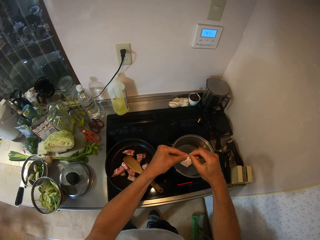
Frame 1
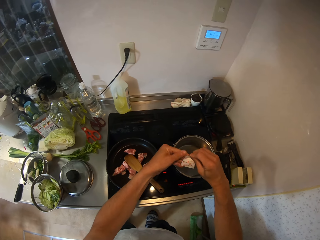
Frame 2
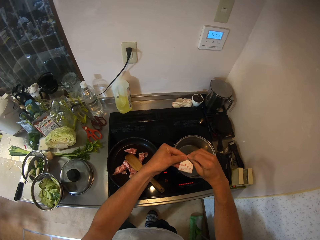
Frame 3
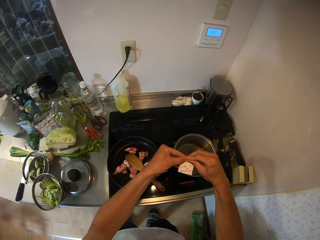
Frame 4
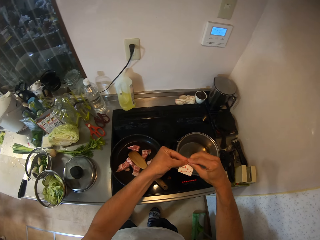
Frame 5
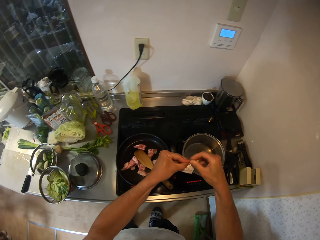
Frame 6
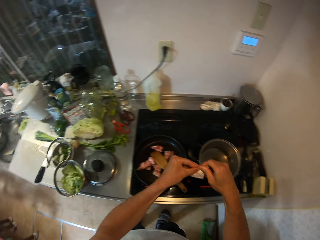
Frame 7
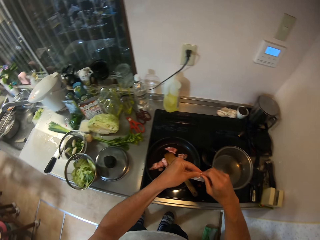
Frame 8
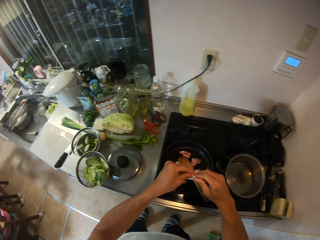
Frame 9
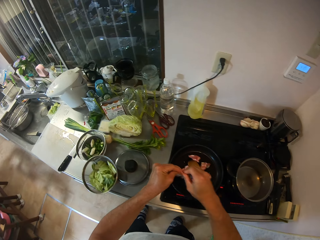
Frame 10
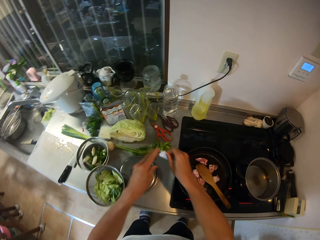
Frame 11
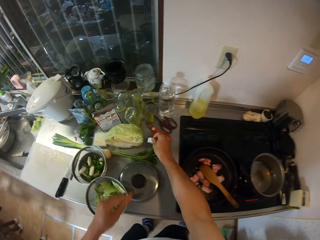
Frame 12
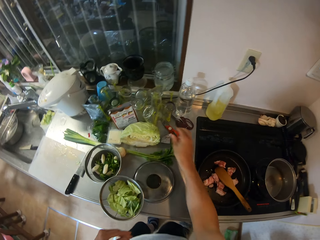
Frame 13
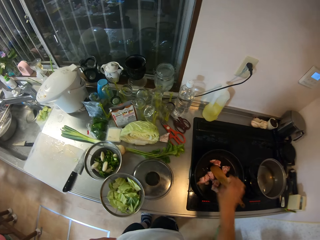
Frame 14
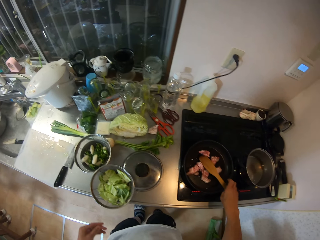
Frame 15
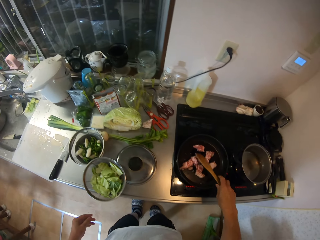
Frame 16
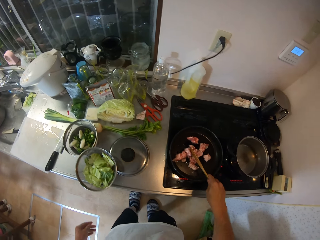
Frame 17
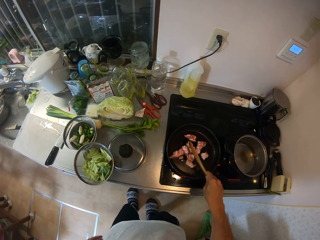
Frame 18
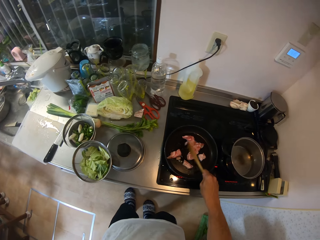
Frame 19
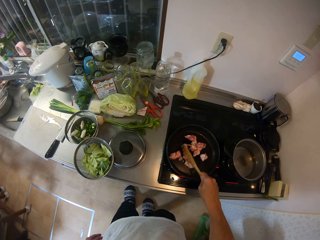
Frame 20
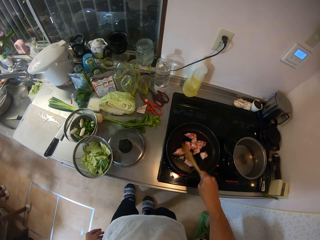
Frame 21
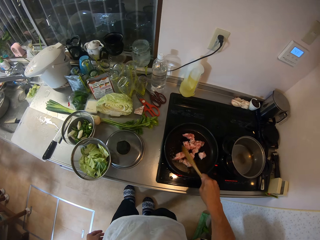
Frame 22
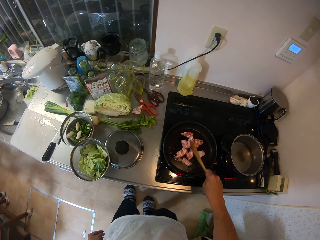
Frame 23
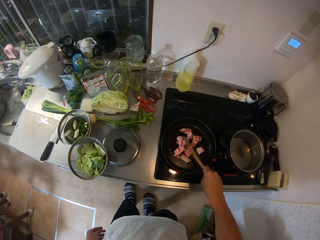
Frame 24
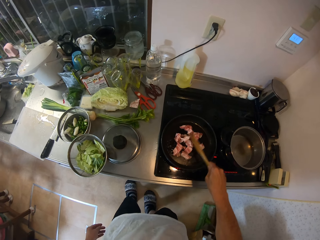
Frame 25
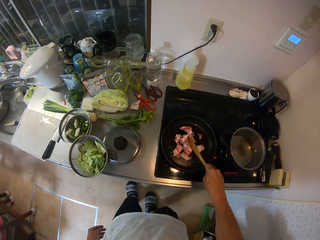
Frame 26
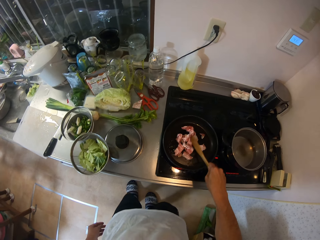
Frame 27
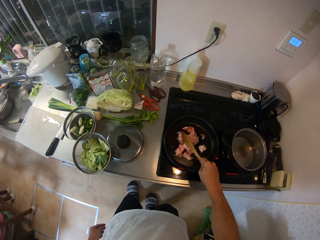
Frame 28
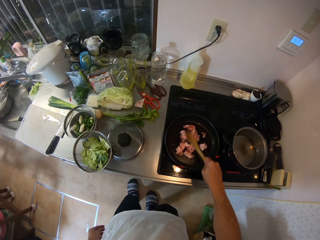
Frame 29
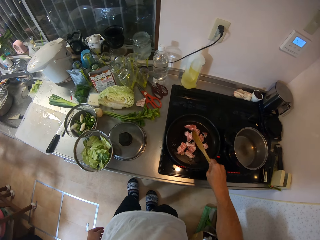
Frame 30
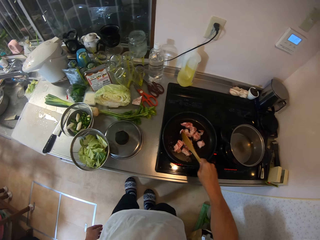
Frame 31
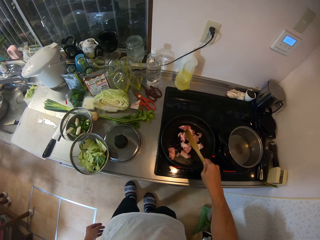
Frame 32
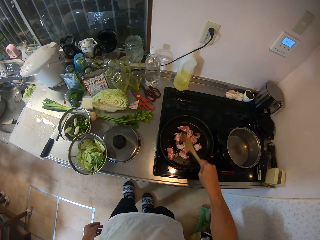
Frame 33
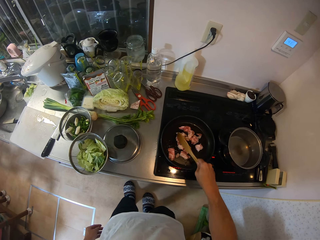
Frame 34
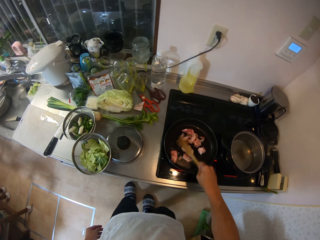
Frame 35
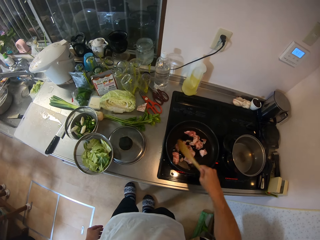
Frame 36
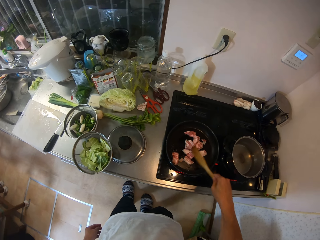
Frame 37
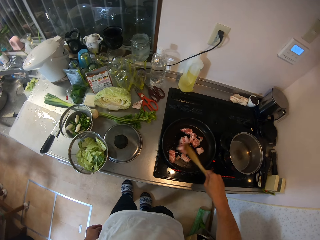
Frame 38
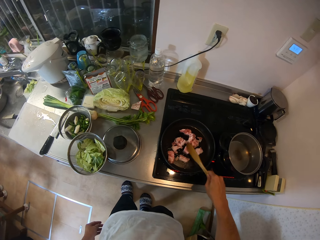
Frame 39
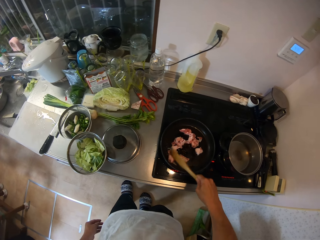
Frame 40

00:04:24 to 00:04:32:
The camera wearer folds the sachet of seasoning with his hands. He drops the sachet of seasoning on the sink countertop with his right hand. He adjusts the pieces of meat in the frying pan with the turning stick in his right hand.

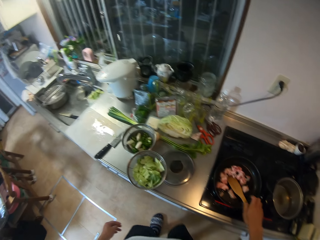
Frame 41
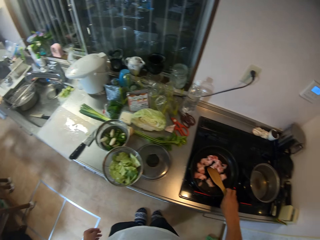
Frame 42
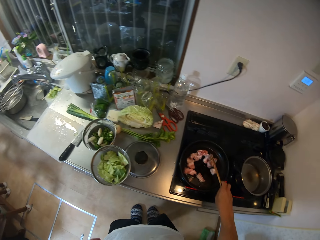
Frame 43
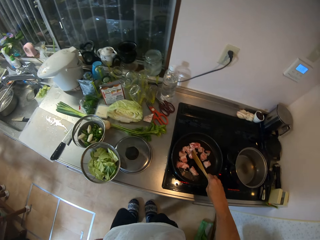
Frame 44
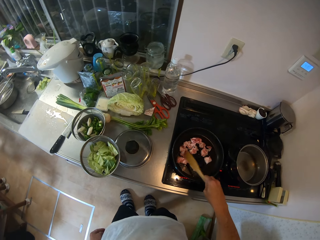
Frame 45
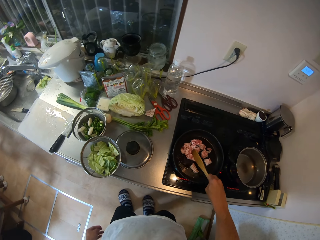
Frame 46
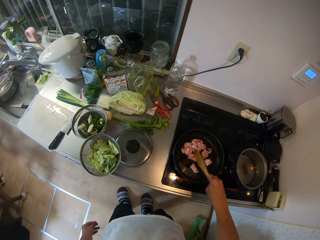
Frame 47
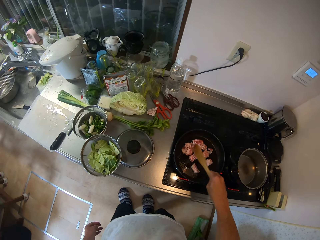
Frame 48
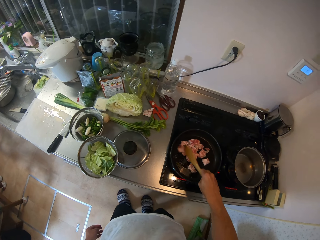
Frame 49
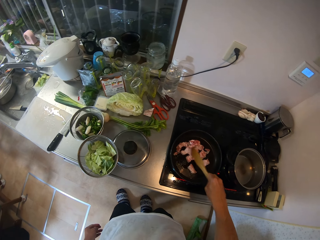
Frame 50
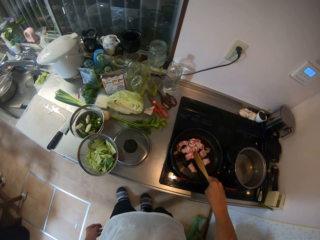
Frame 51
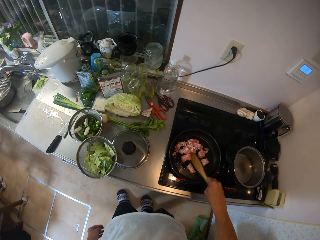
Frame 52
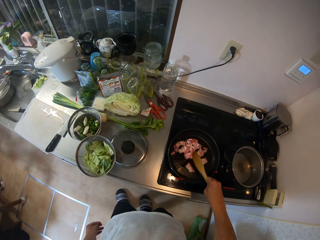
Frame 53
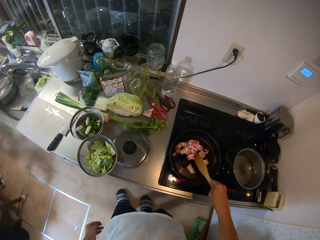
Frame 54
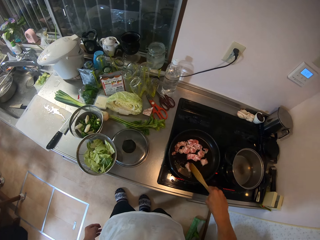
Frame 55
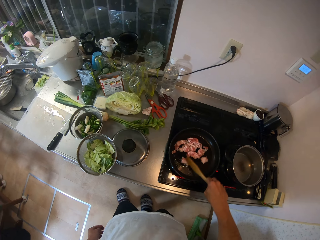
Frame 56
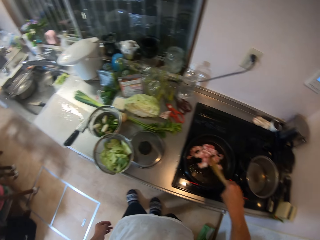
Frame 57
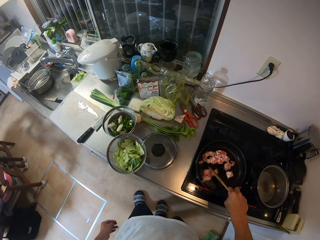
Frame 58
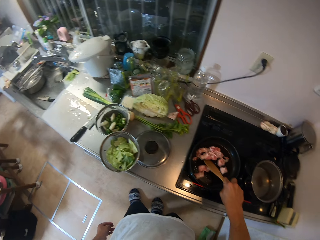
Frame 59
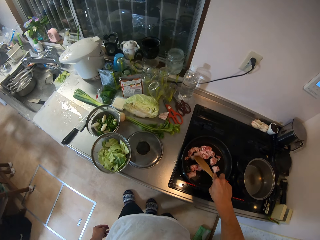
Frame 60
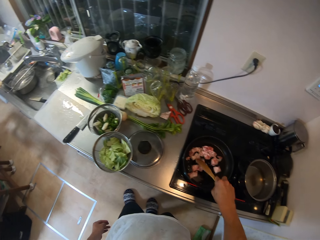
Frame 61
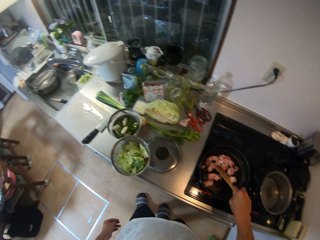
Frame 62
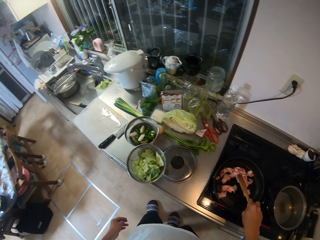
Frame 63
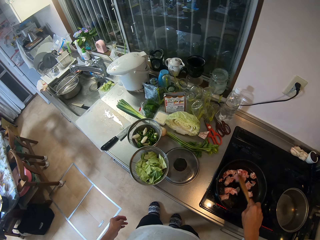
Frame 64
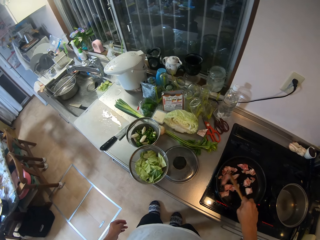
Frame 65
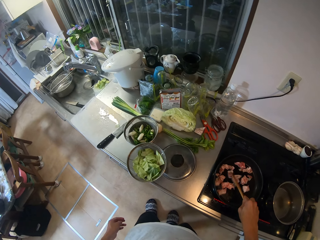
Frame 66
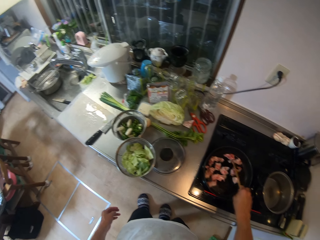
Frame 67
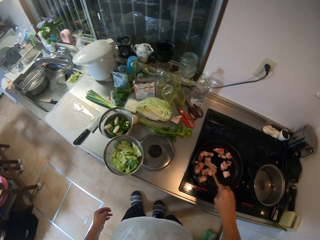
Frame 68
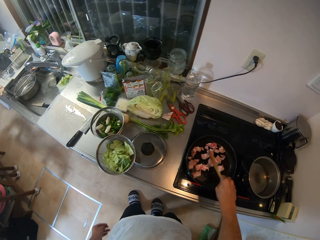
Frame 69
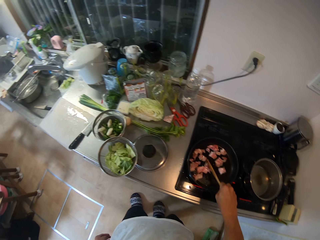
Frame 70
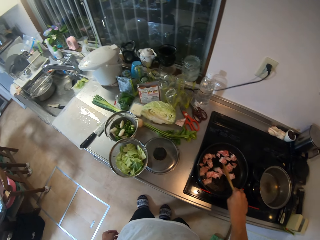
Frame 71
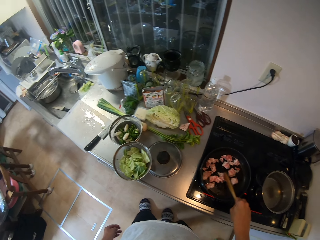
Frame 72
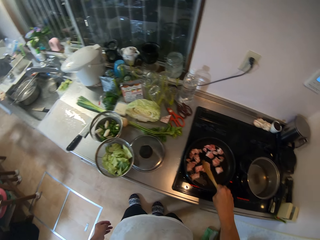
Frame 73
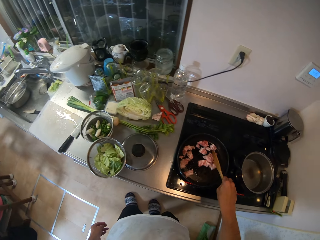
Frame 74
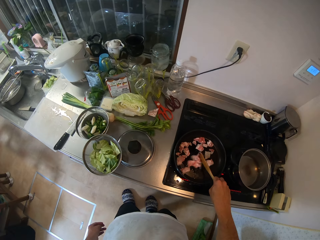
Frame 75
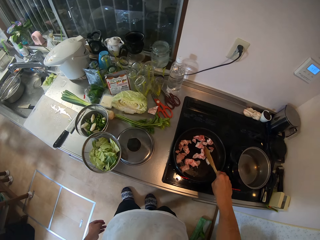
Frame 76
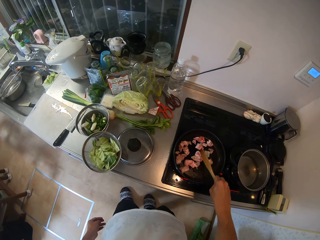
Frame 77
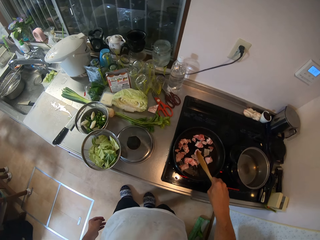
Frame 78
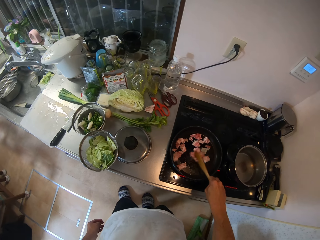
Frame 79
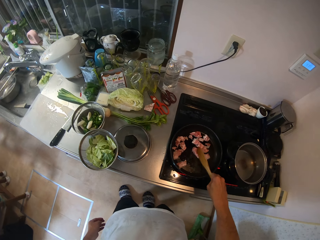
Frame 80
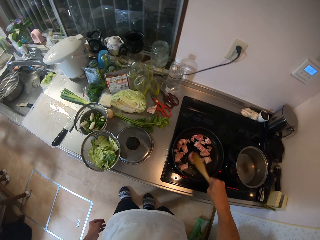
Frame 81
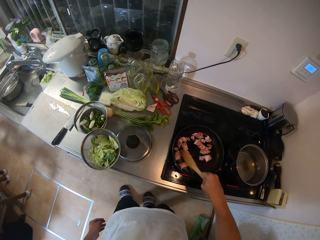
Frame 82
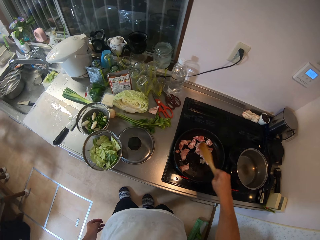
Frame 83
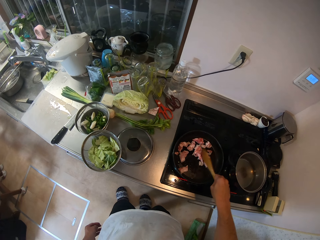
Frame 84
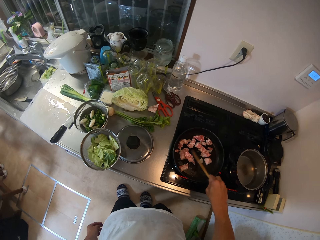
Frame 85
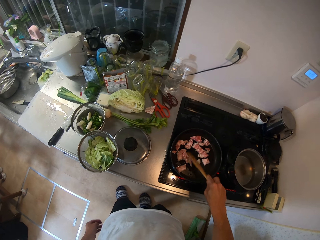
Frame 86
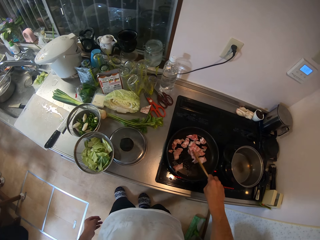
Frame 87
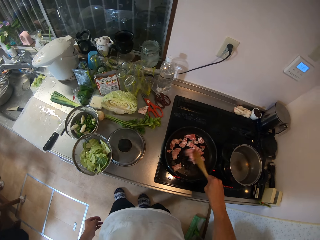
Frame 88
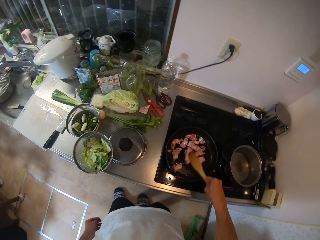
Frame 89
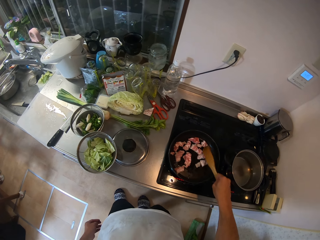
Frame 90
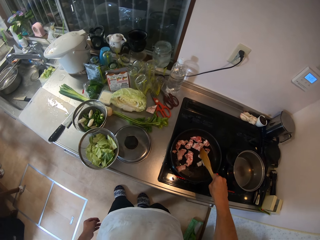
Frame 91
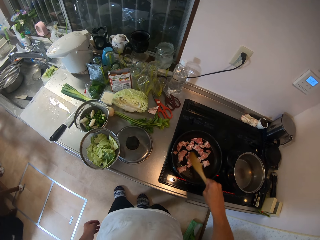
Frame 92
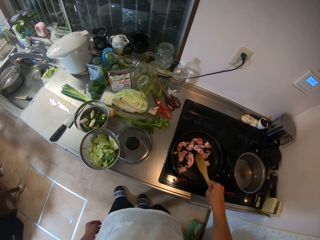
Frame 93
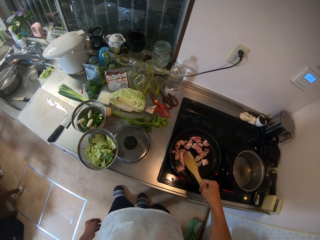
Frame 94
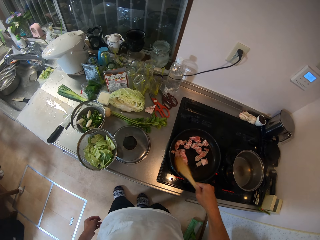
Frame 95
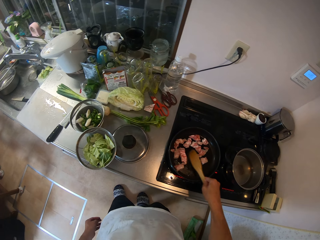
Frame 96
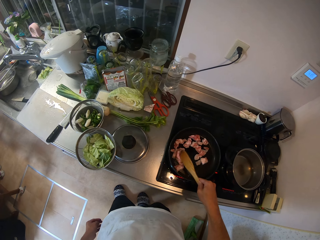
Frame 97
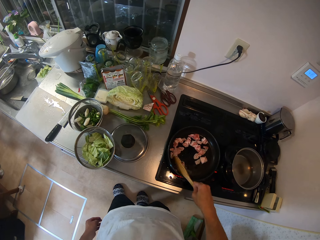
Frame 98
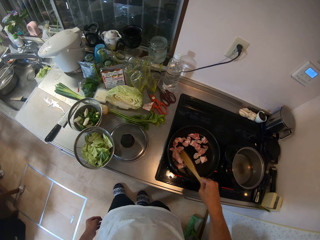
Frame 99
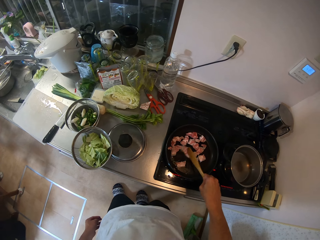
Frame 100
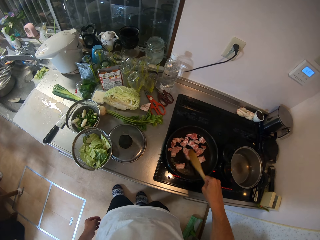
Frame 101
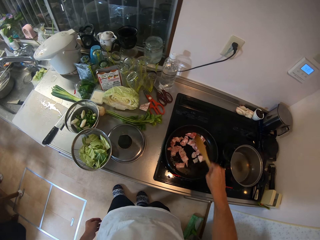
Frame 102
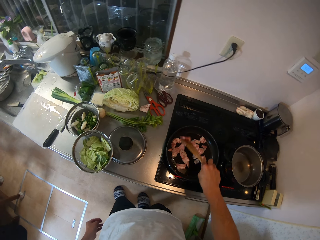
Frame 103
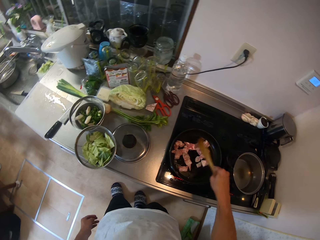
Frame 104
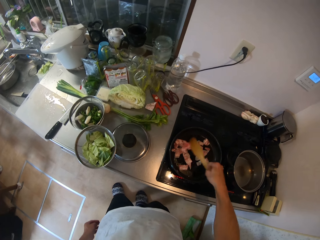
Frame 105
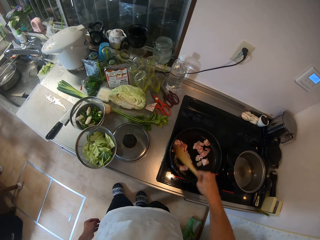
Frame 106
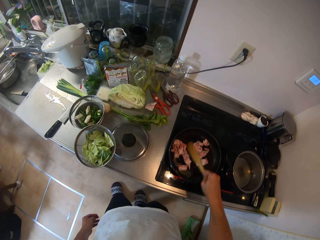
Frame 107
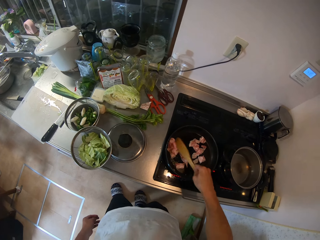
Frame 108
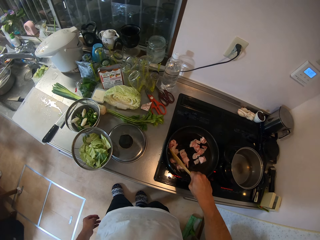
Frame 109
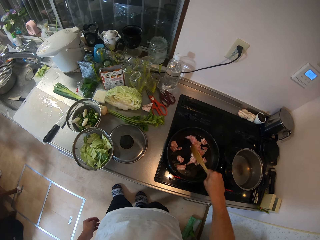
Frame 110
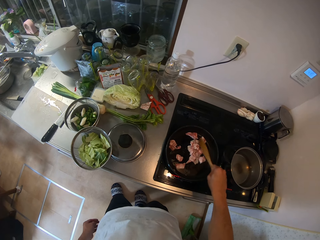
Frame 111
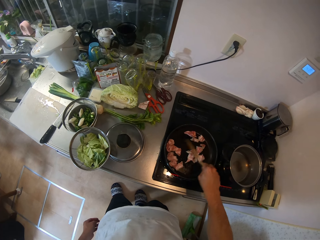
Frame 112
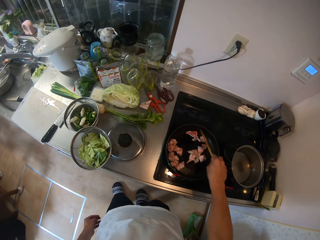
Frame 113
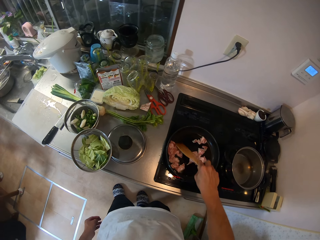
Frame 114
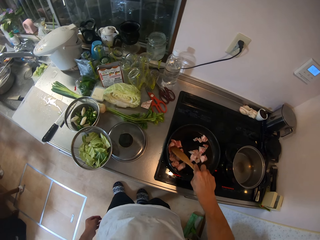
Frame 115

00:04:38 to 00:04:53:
The camera wearer adjusts the pieces of meat in the frying pan with the turning stick in his right hand.
